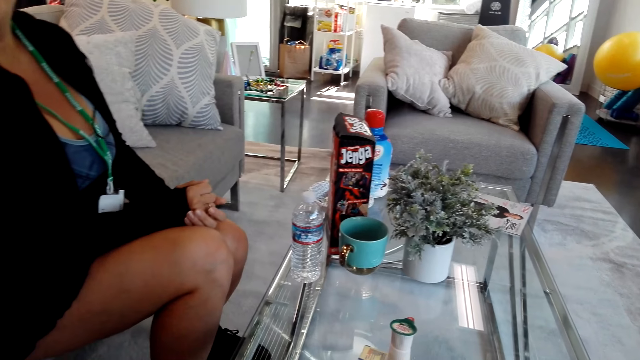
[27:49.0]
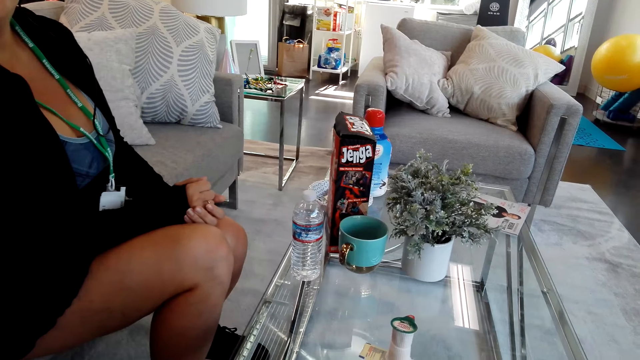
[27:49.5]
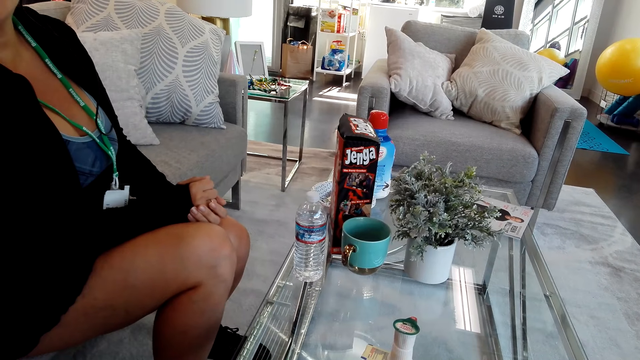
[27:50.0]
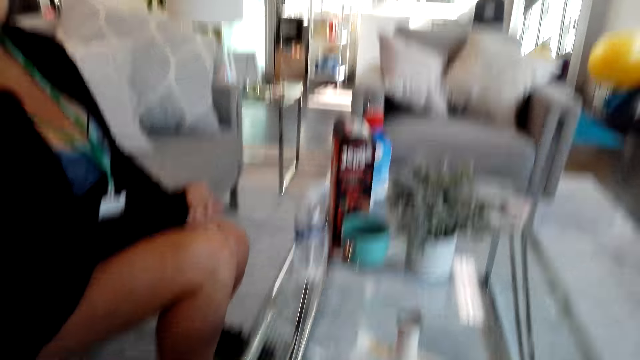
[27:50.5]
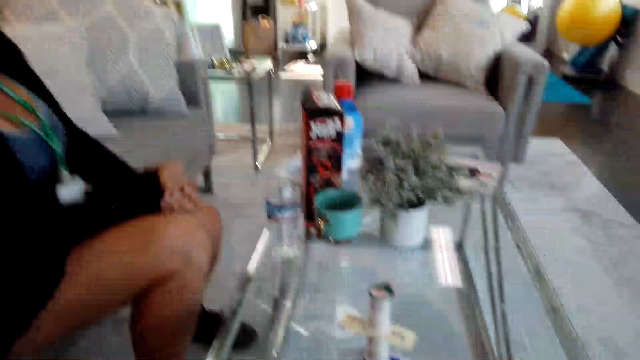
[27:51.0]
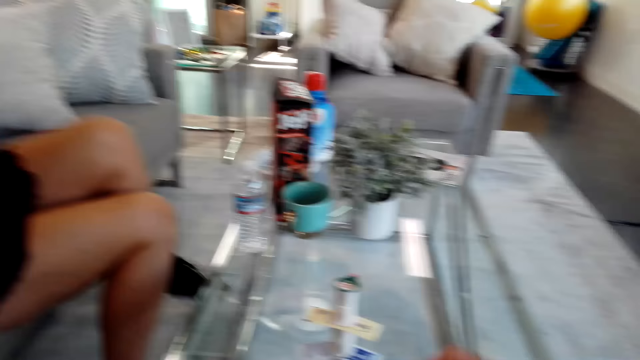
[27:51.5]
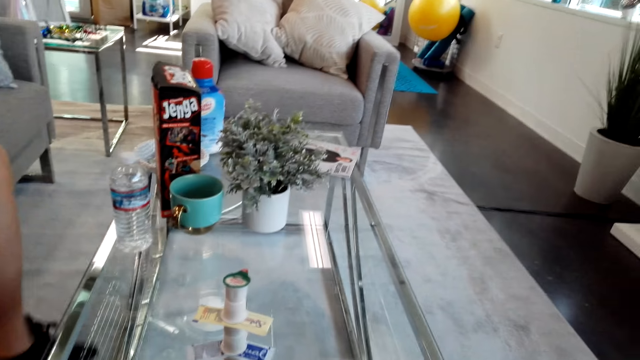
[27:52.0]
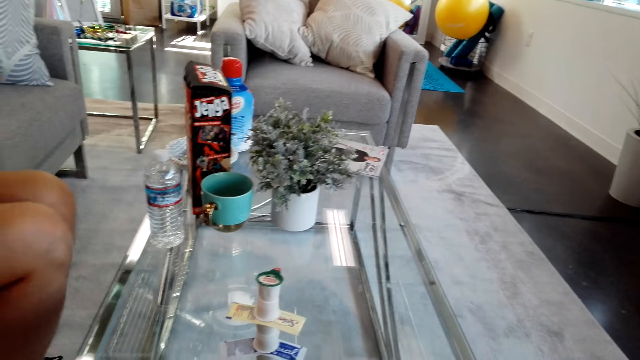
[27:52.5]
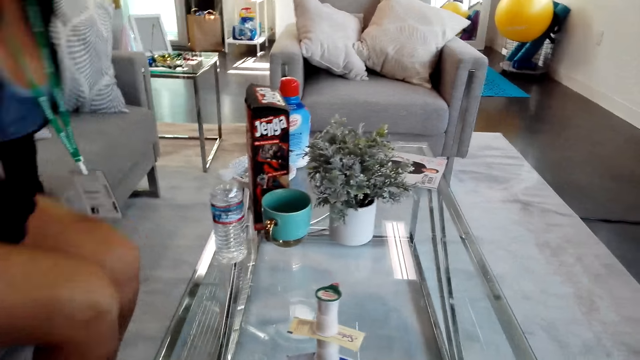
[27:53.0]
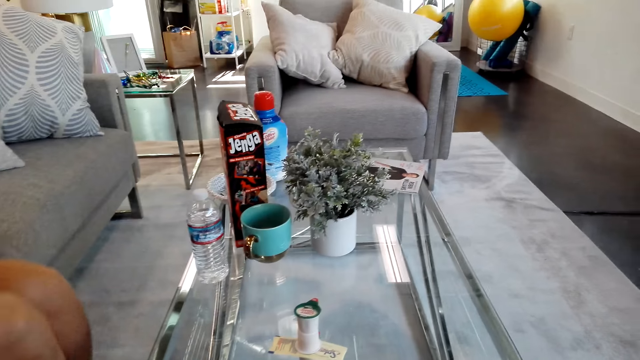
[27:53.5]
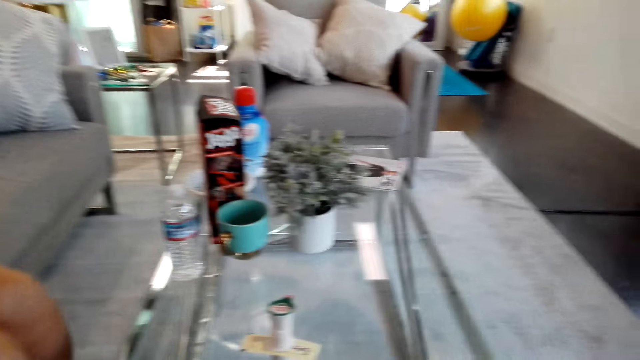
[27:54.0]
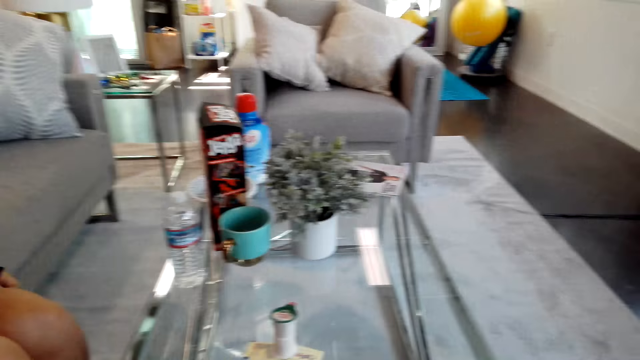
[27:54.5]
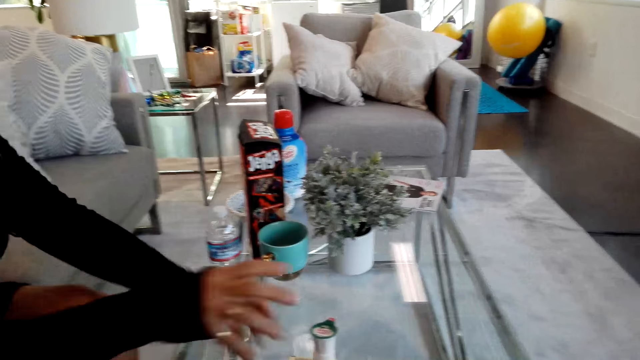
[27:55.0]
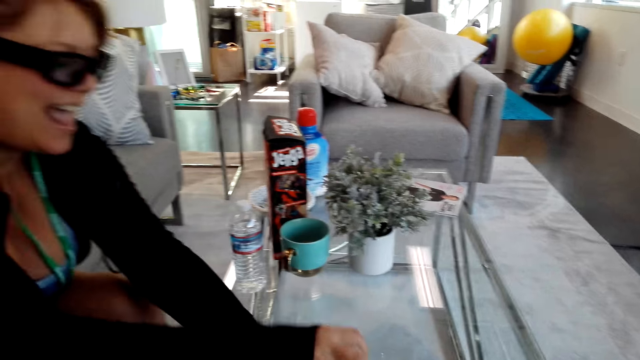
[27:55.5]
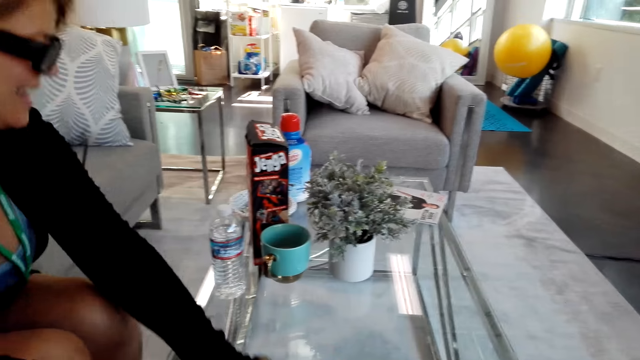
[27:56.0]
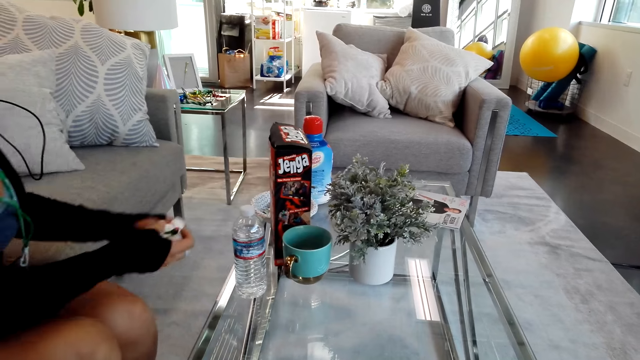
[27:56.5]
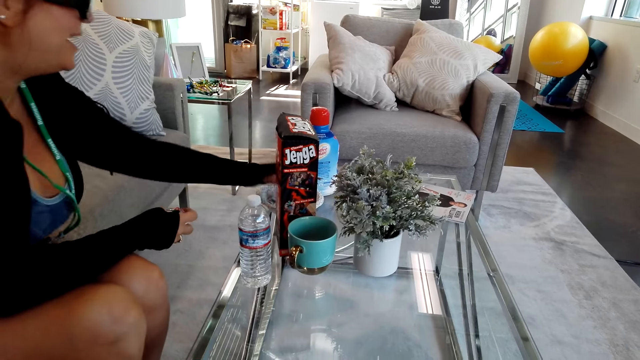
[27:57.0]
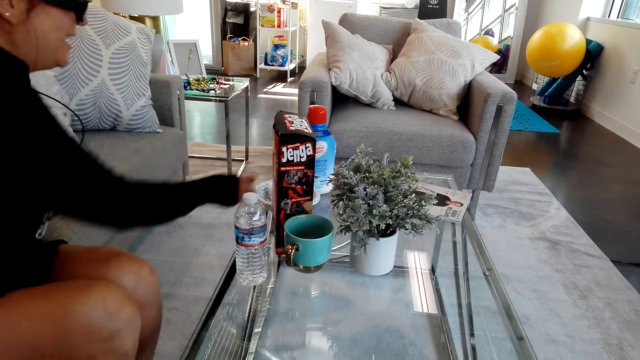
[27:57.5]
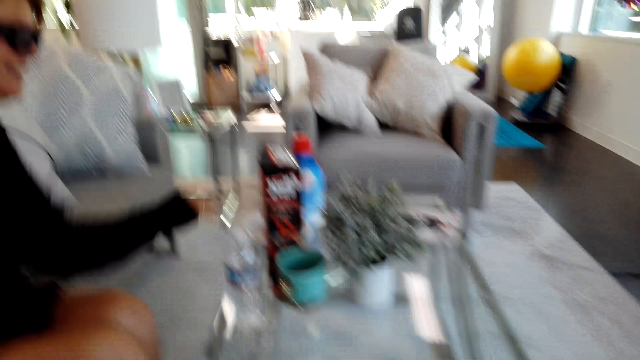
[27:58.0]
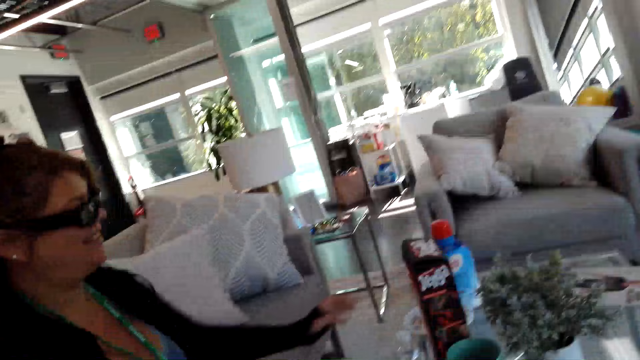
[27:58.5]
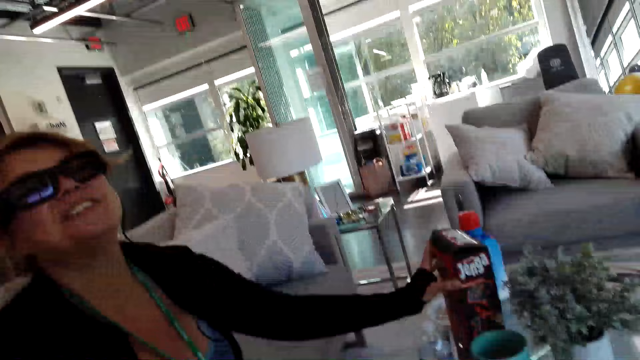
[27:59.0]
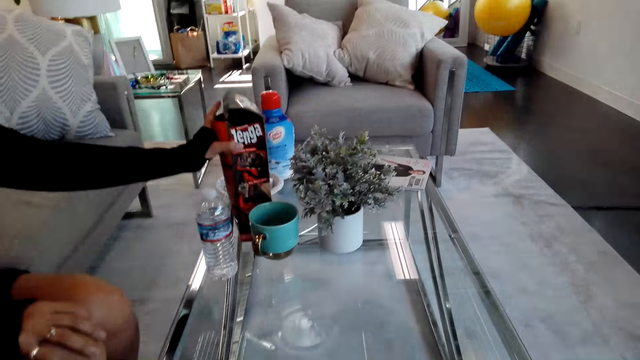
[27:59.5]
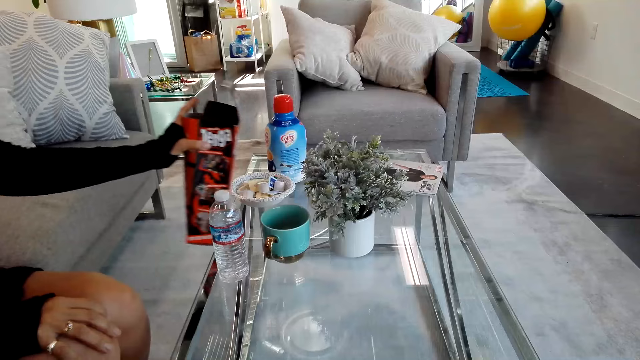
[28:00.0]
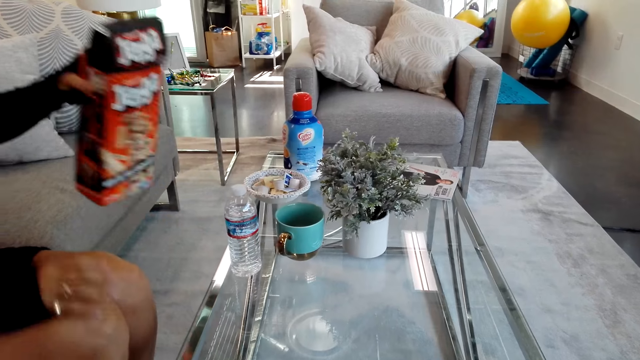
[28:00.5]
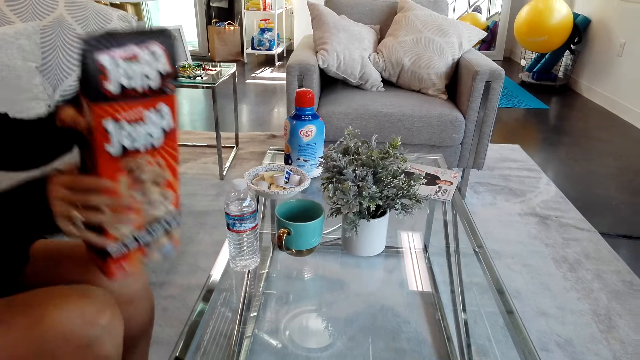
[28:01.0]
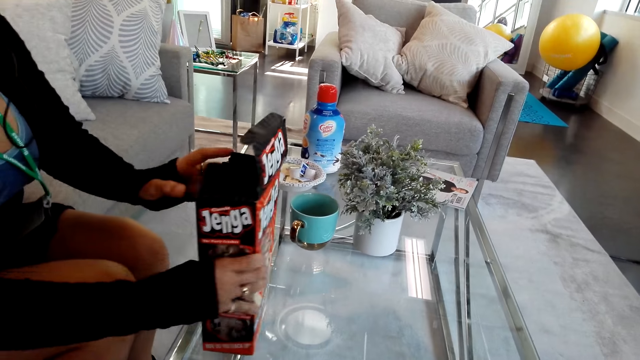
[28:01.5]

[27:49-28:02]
The camera wearer talks to a girl. The girl picks up something, puts something in the plate and picks up the box on the table.

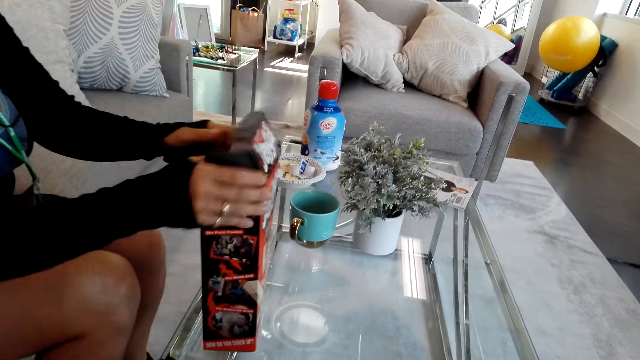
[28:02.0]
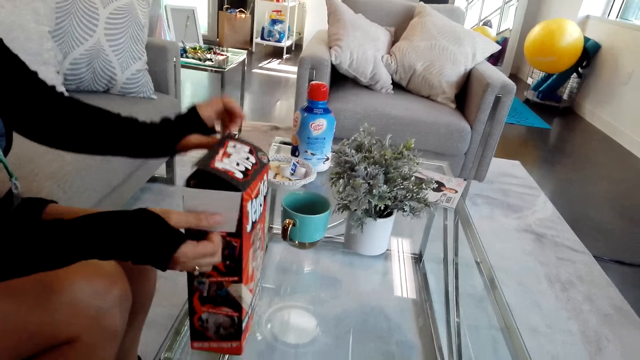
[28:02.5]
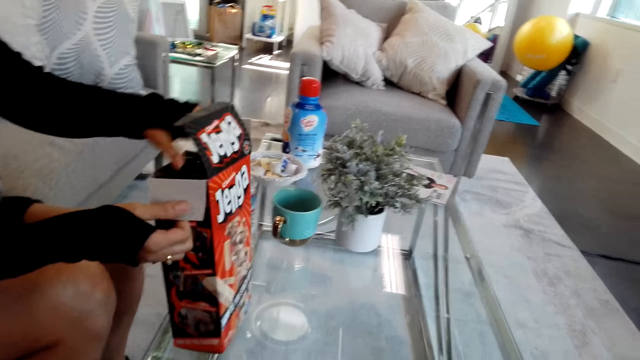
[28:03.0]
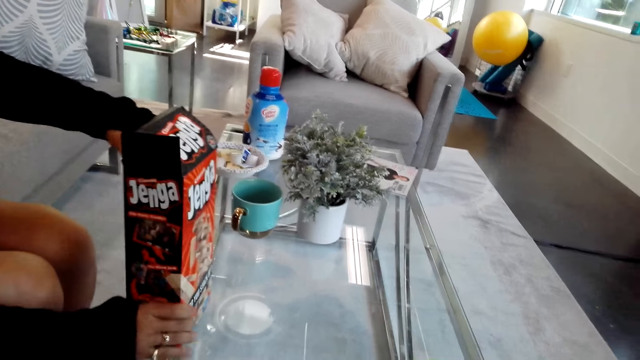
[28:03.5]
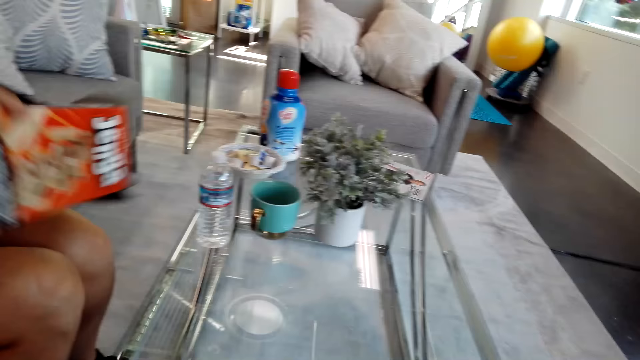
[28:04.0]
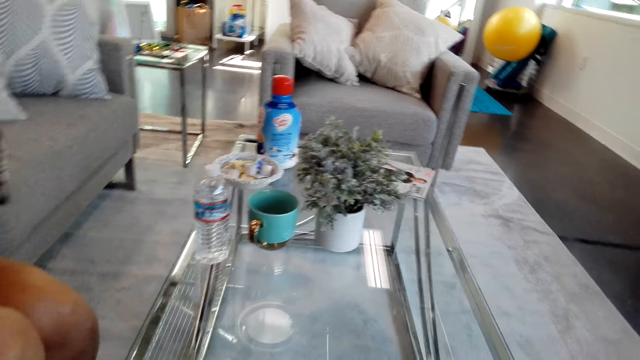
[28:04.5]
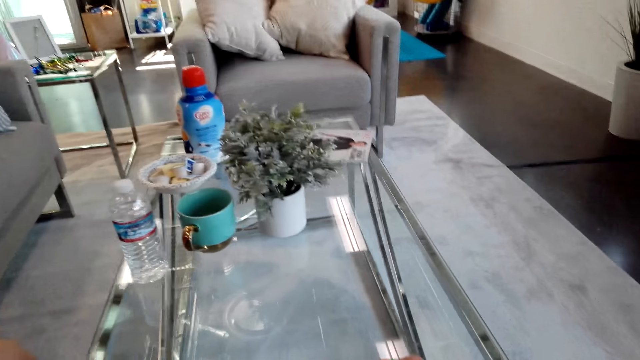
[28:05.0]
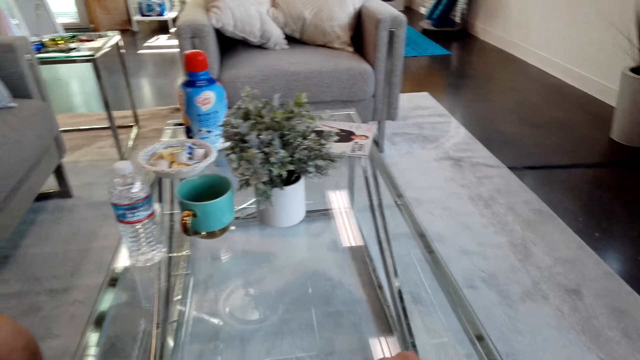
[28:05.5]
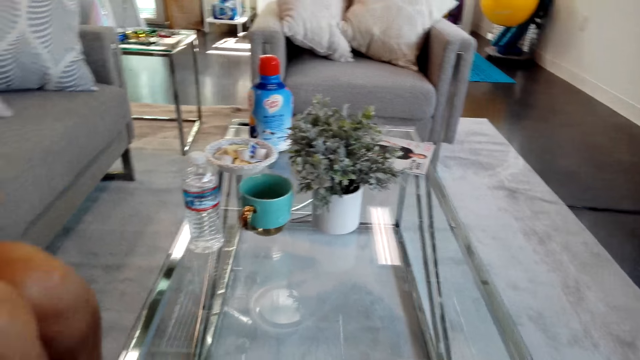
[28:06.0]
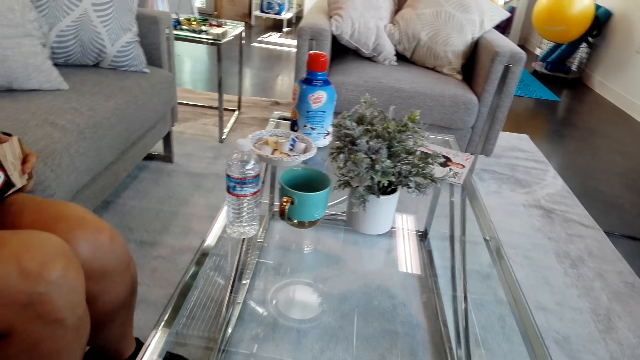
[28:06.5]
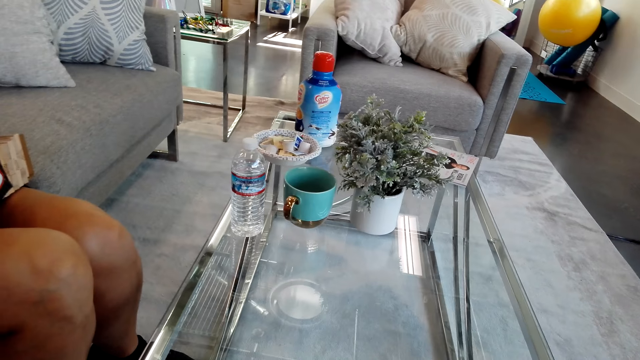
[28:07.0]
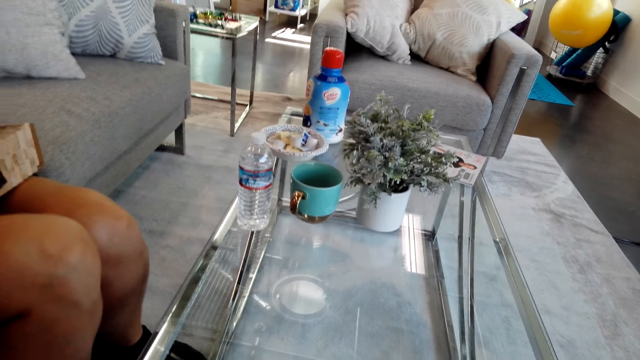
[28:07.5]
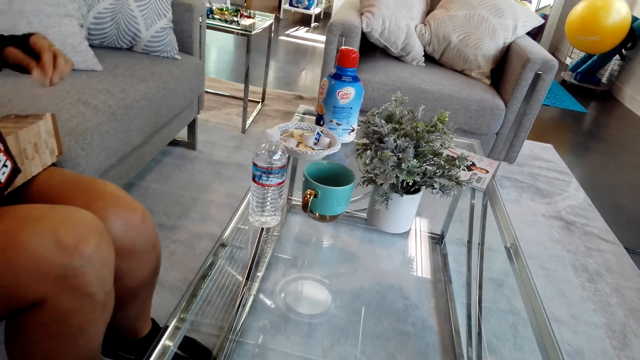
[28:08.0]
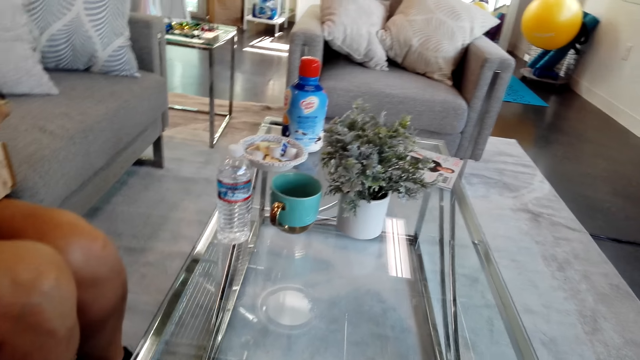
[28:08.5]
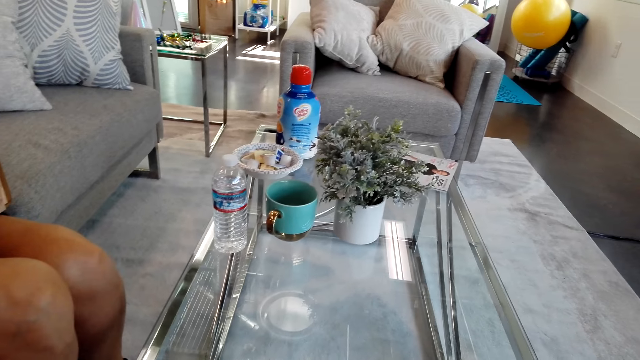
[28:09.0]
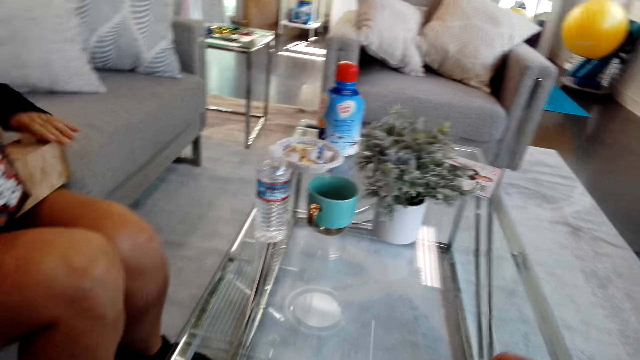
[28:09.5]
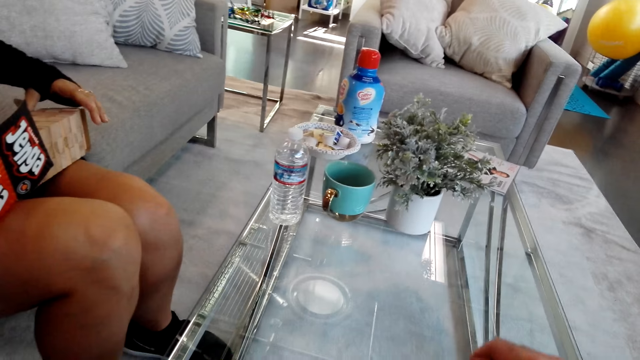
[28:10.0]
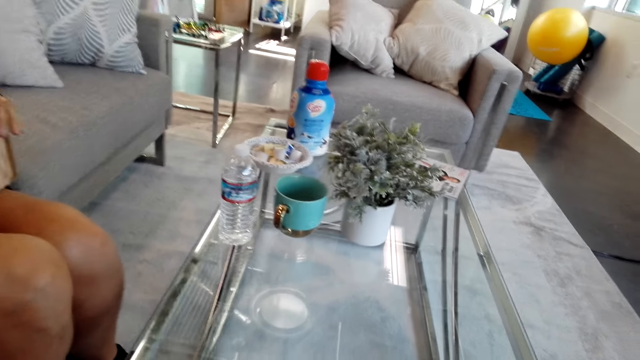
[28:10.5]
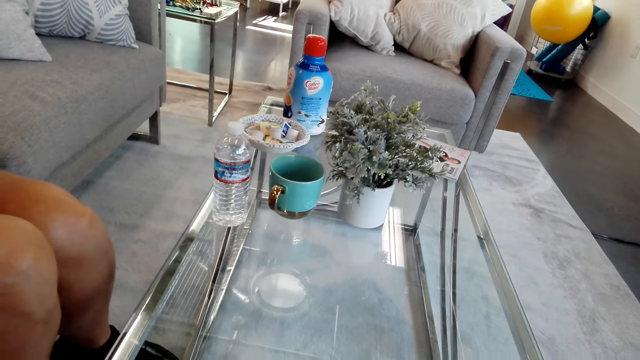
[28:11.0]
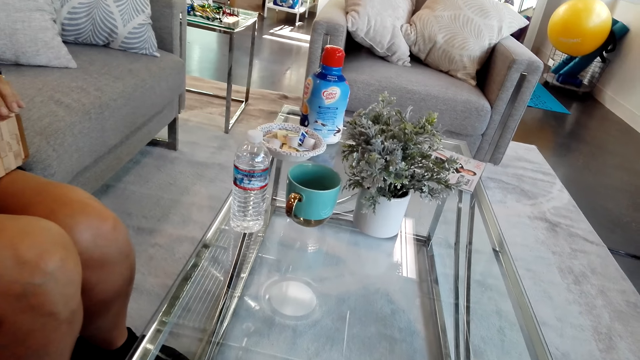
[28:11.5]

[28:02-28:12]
A girl puts the box on the table. The girl holds the box. The girl opens the box up. The camera wearer talks to the girl.
